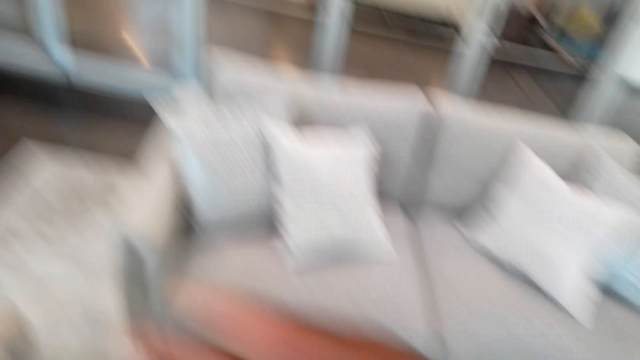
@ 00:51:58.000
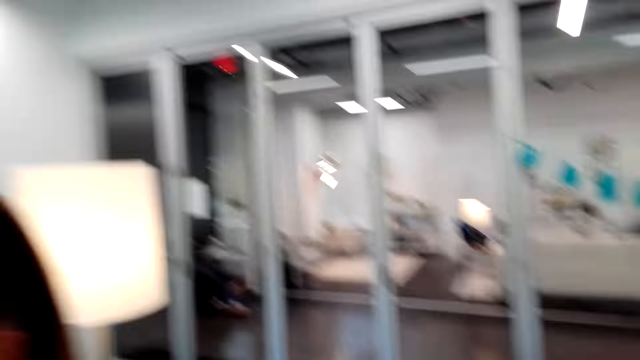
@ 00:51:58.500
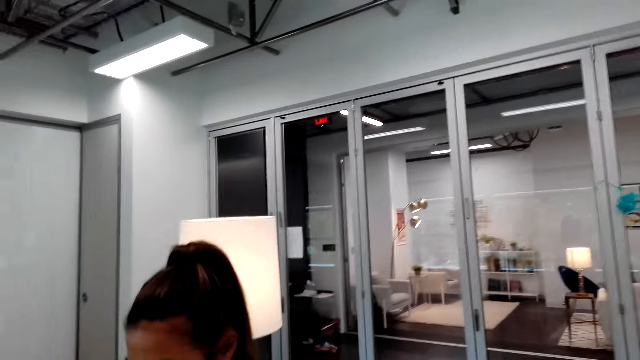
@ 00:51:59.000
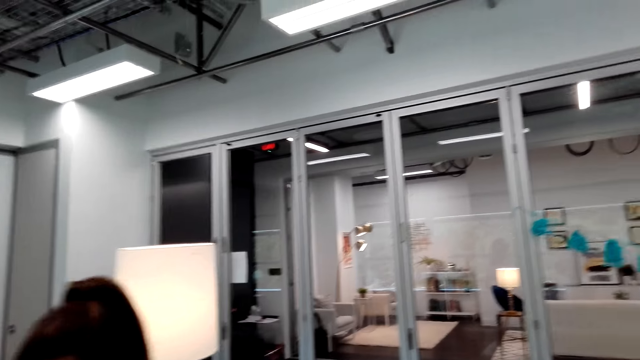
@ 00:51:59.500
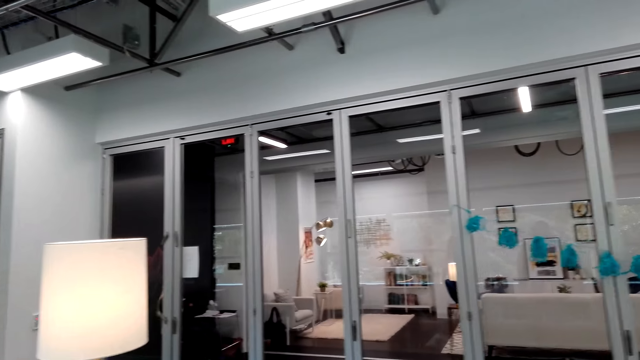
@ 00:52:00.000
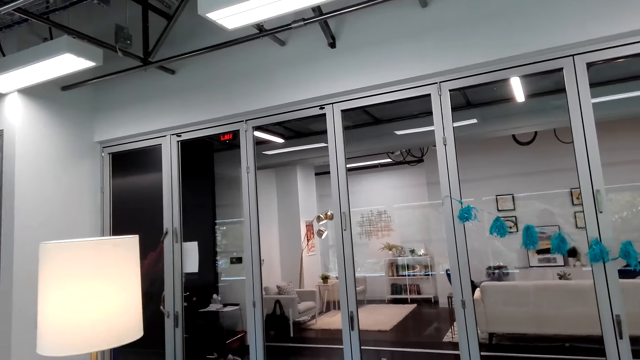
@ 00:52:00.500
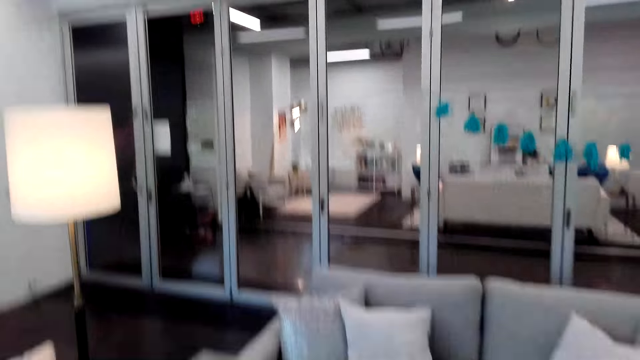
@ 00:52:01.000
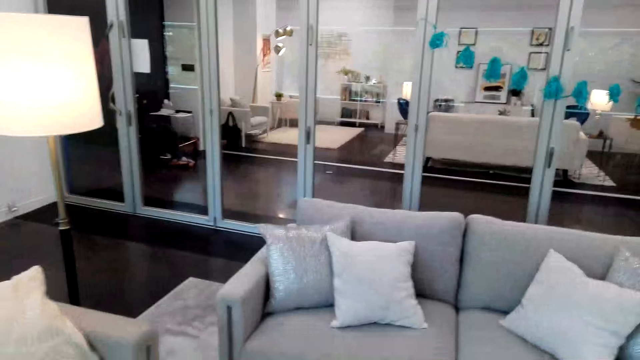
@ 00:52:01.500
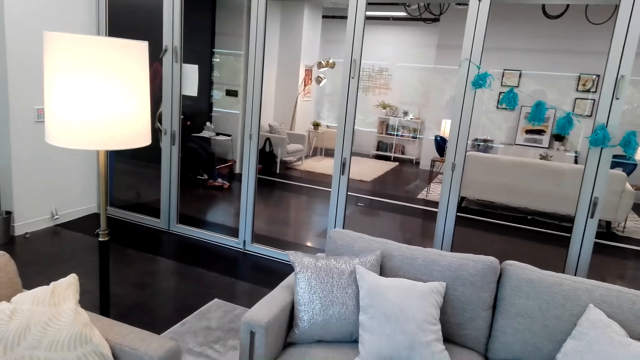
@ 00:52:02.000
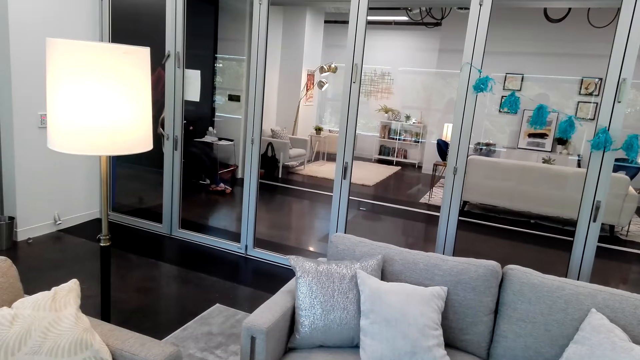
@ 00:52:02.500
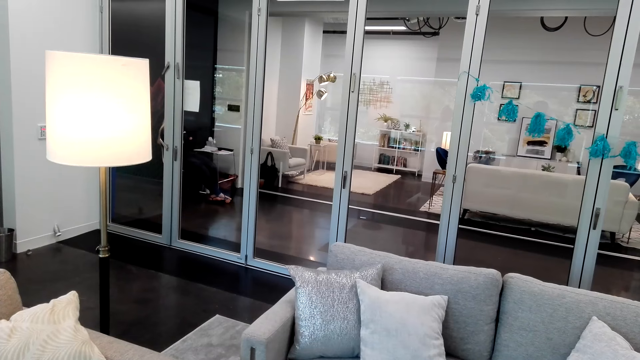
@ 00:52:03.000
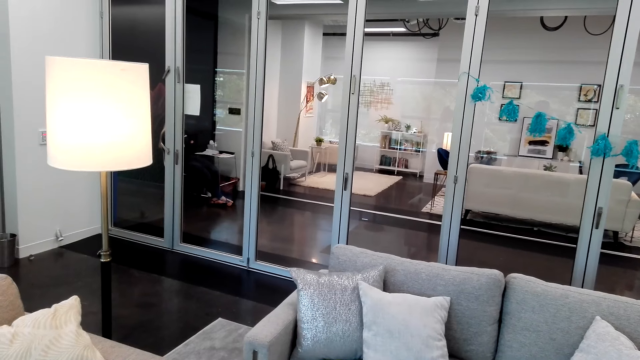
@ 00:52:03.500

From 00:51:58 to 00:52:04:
The camera wearer stares around.
